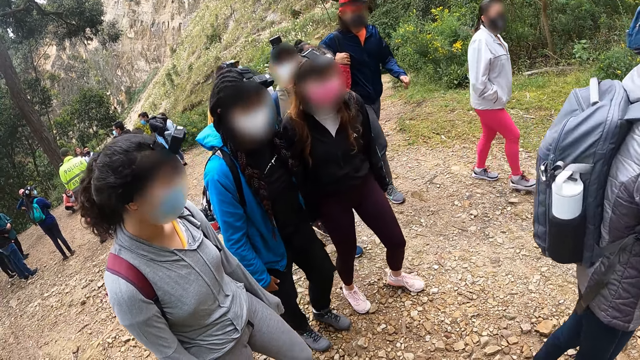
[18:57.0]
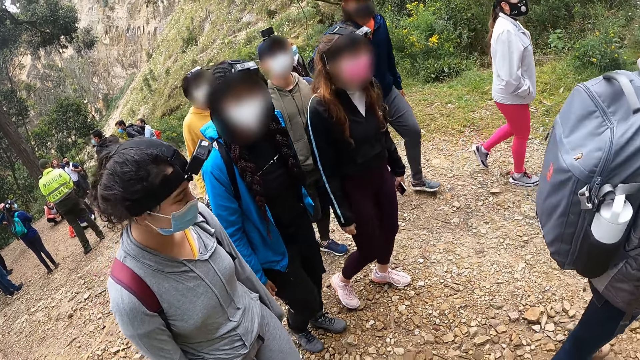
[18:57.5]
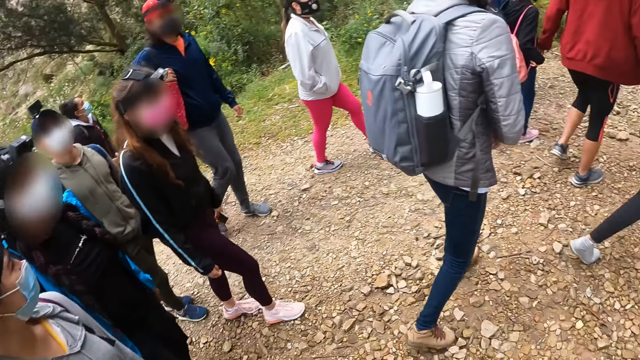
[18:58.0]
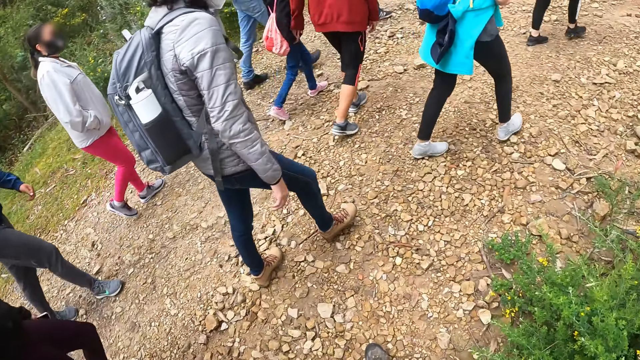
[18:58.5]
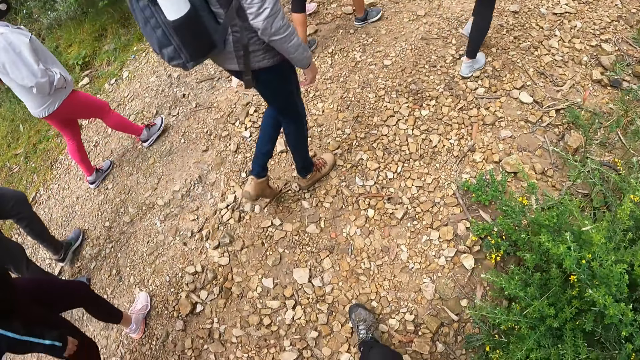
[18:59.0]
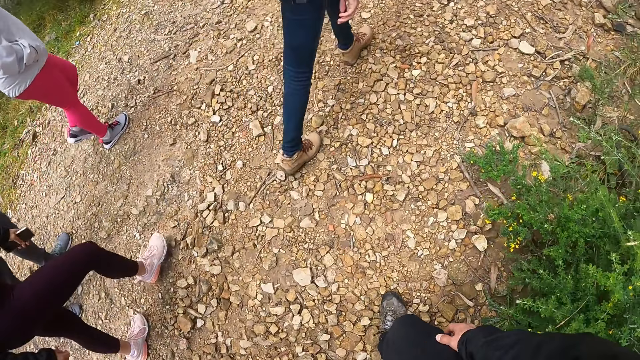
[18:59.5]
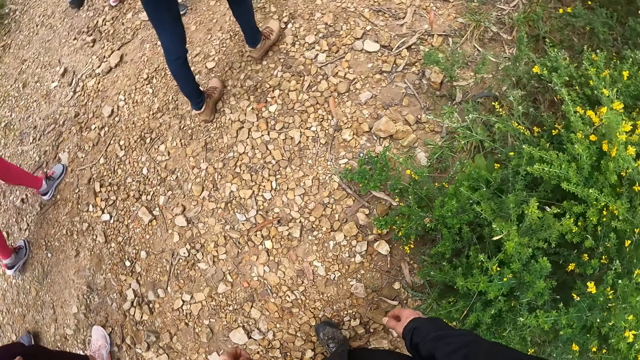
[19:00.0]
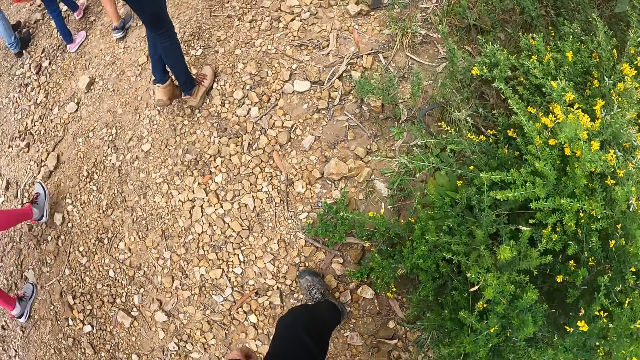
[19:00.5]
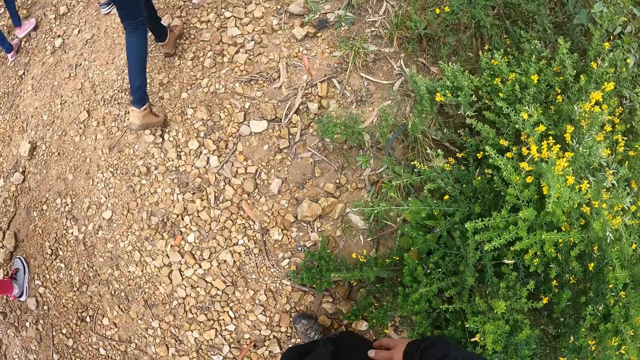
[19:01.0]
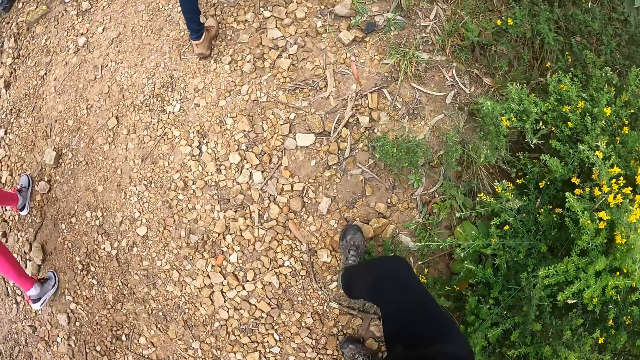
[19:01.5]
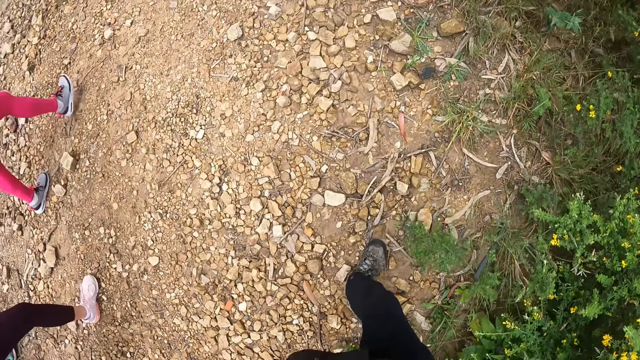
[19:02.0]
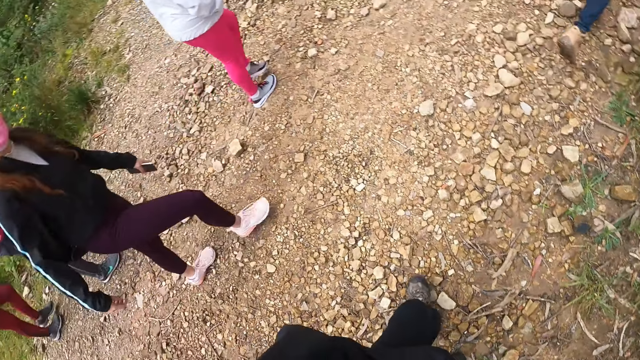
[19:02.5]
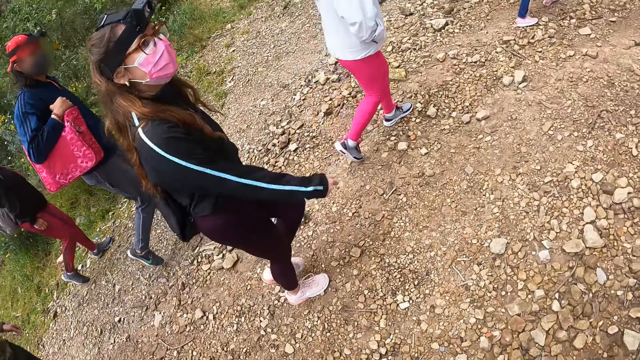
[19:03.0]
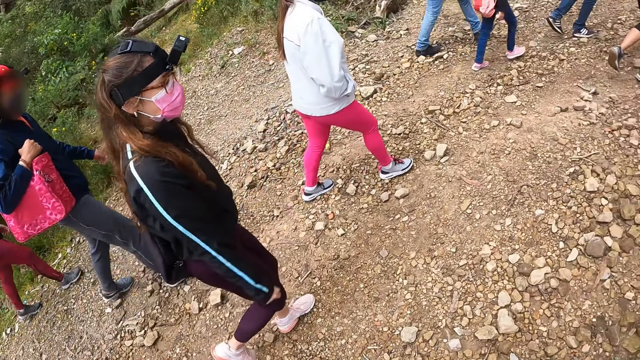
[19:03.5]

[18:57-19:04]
The camera wearer walks up the pathway on a hill with a group of people.

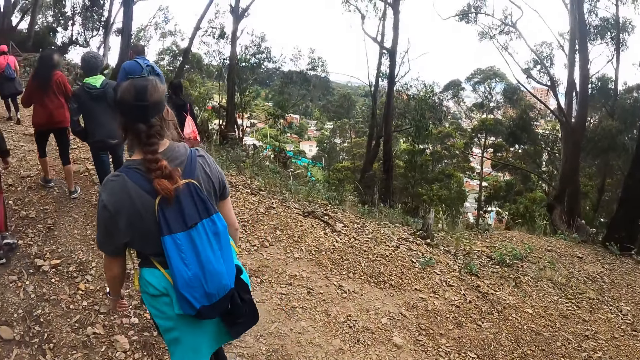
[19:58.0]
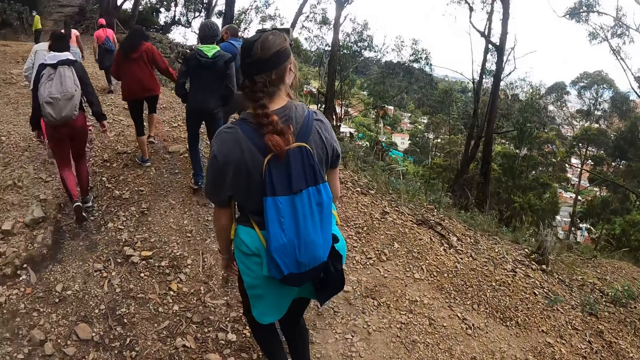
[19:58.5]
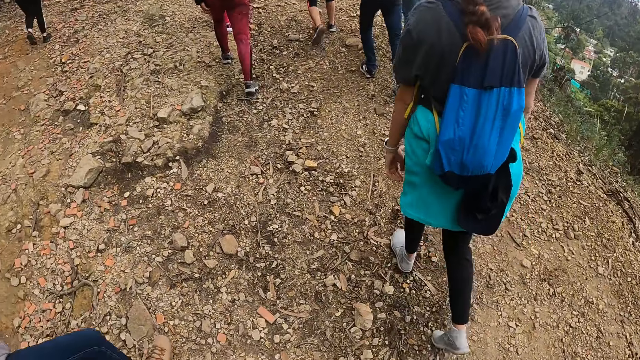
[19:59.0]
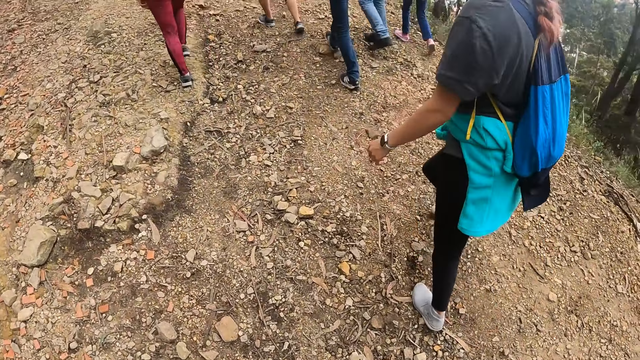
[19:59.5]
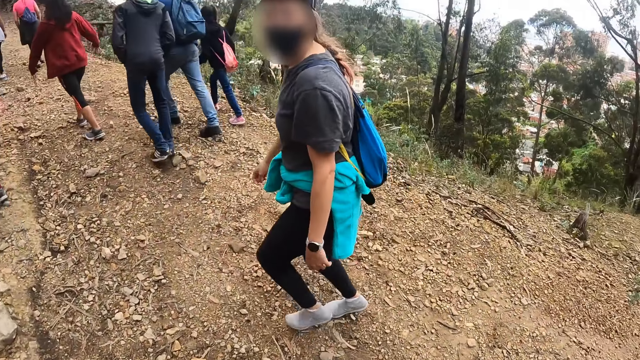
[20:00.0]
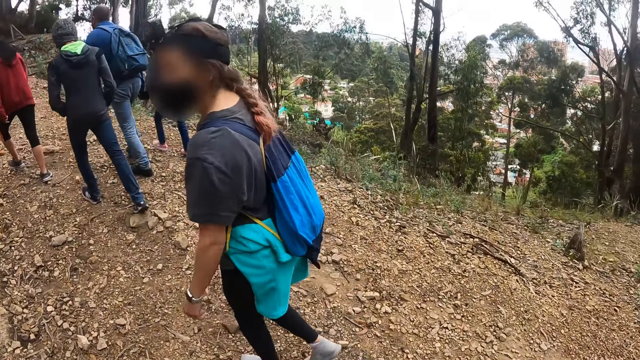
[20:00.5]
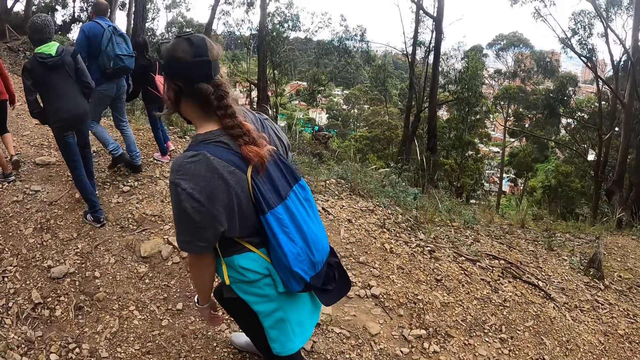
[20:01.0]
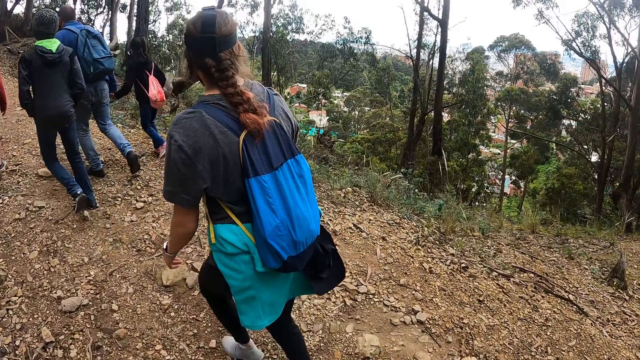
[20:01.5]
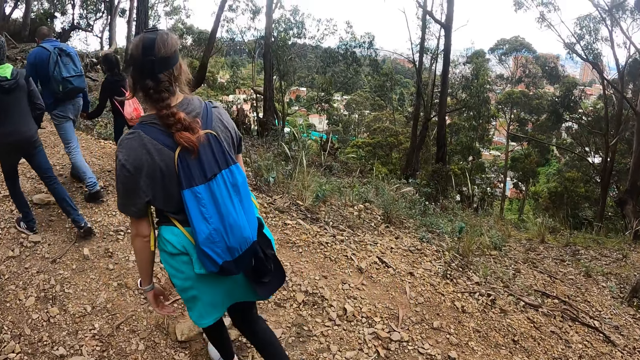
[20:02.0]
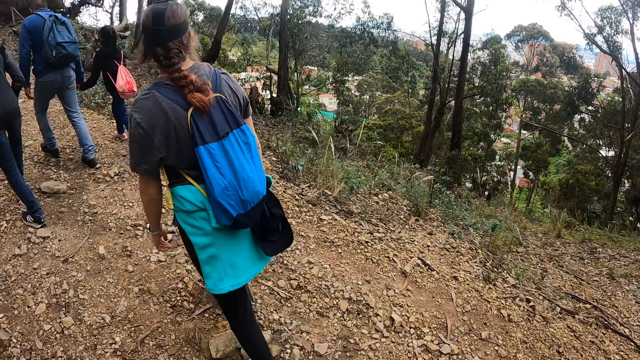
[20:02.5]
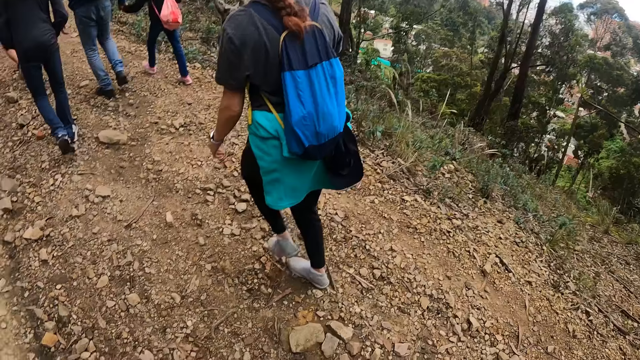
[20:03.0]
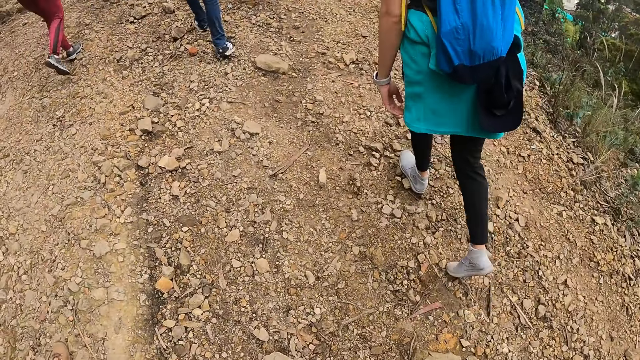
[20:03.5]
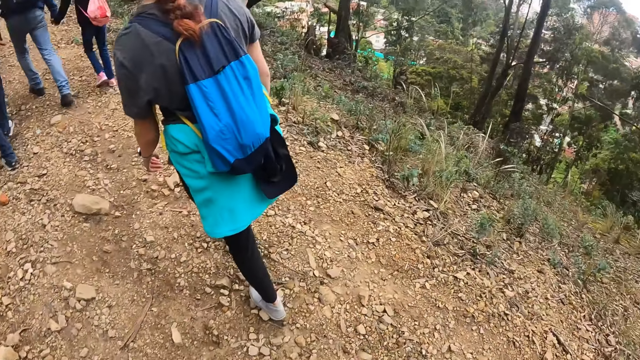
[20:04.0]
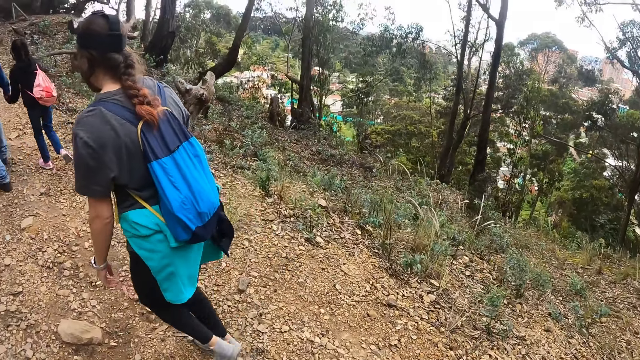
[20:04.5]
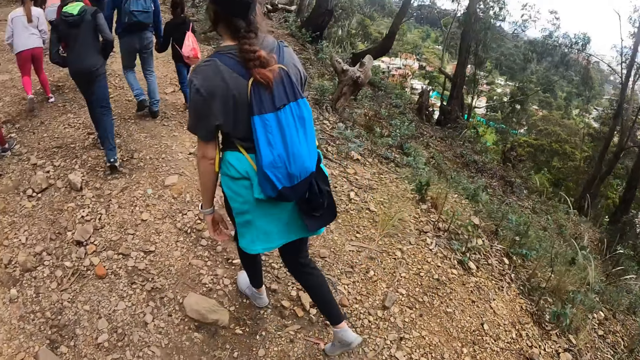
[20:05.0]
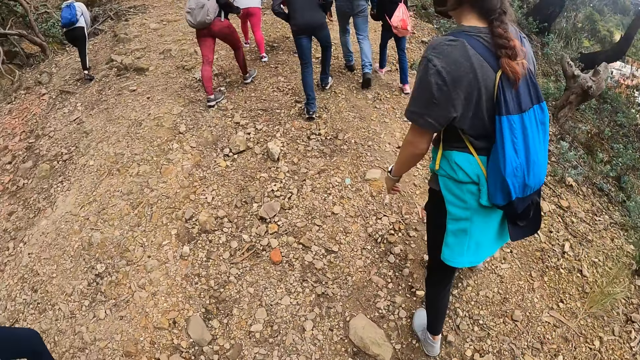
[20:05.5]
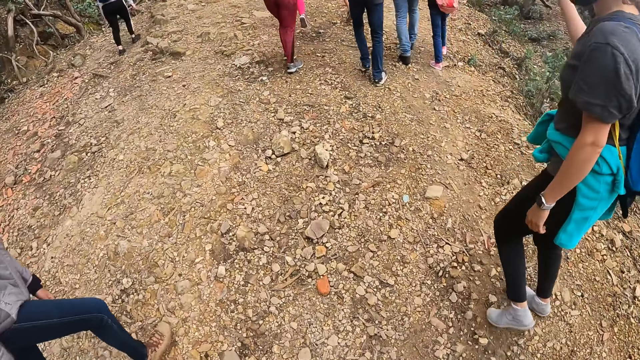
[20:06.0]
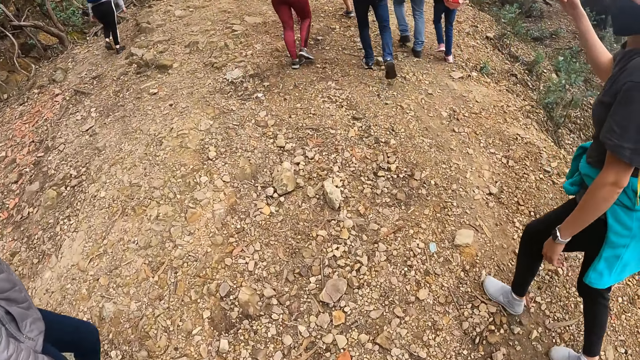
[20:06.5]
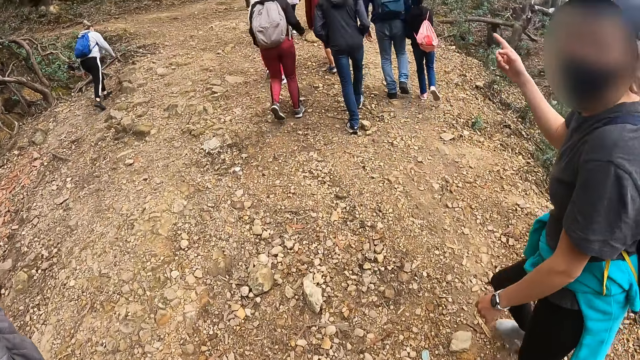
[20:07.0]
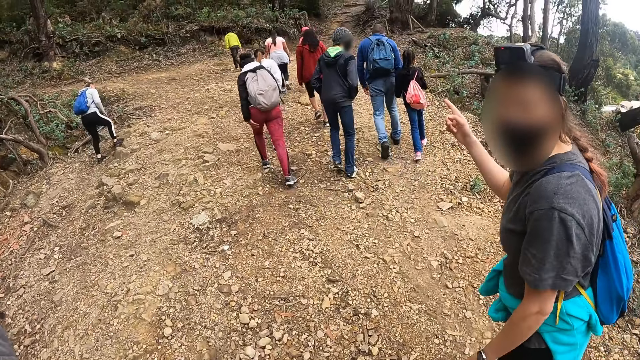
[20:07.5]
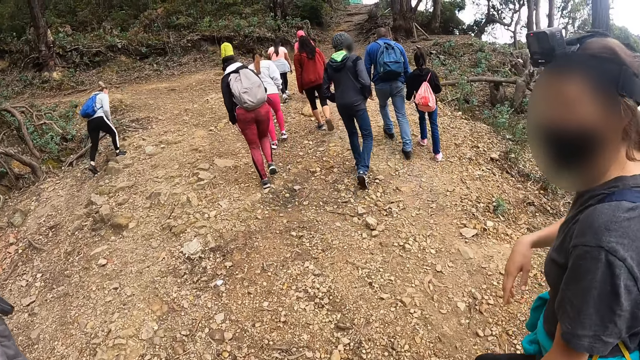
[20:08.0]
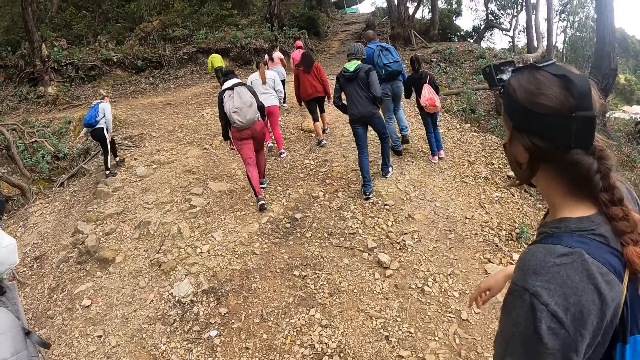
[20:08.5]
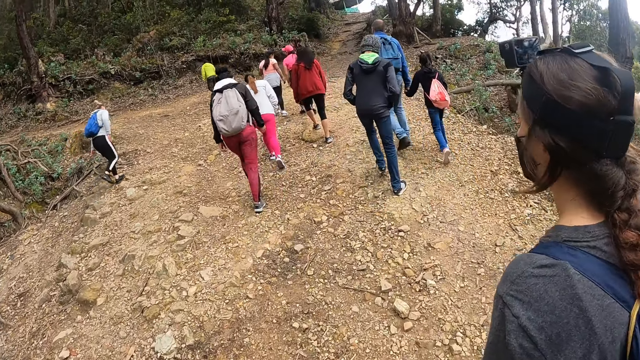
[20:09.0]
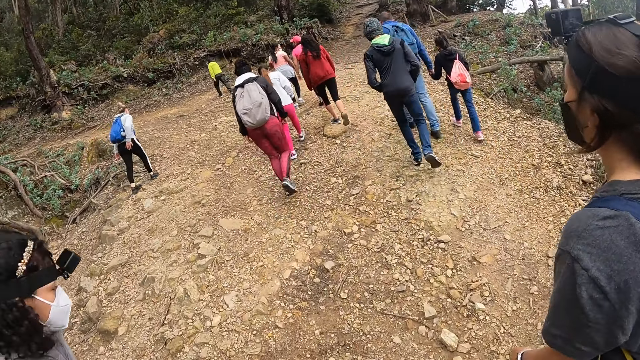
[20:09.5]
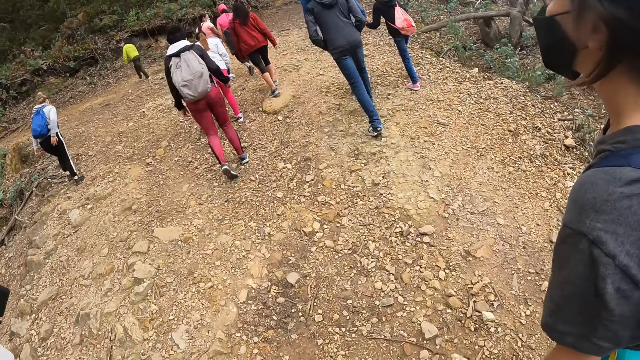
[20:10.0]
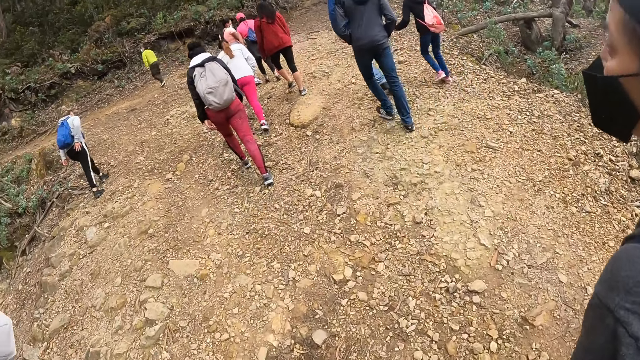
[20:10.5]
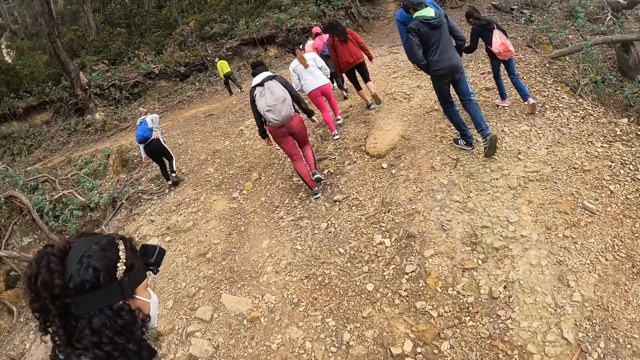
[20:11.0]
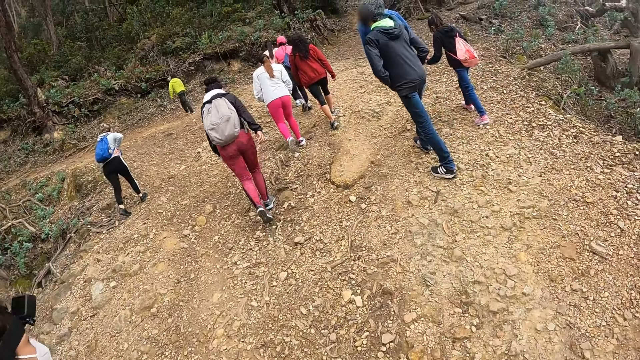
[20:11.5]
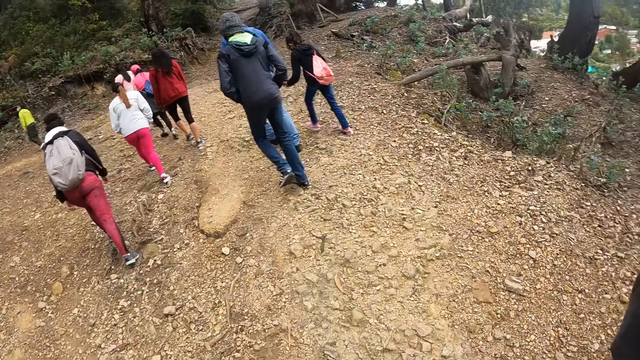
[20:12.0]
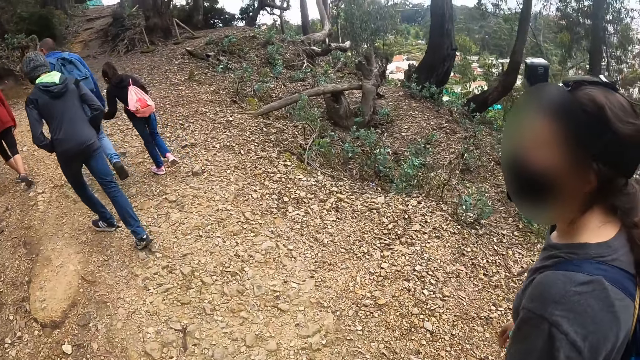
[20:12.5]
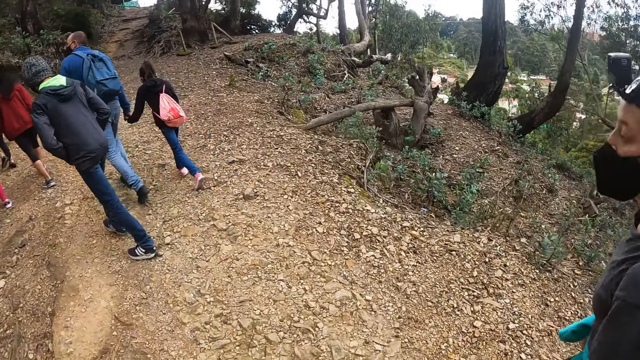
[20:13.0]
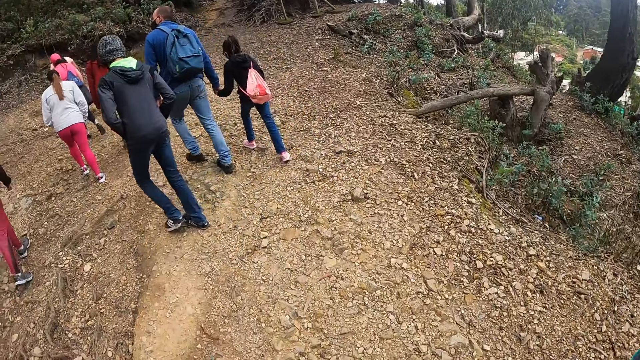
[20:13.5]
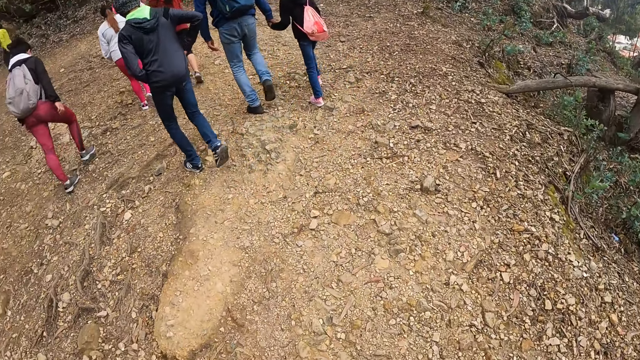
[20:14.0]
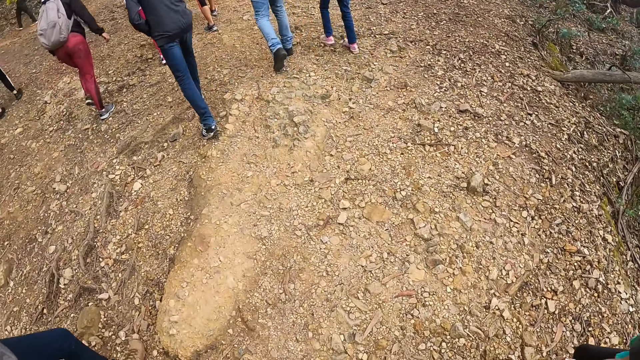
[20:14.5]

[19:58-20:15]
A woman converses with the camera wearer along the pathway. The camera wearer interacts with the woman. They walk on a hill.
